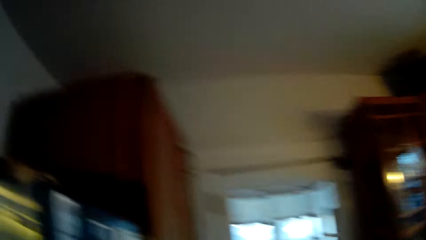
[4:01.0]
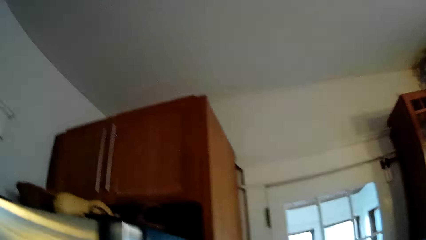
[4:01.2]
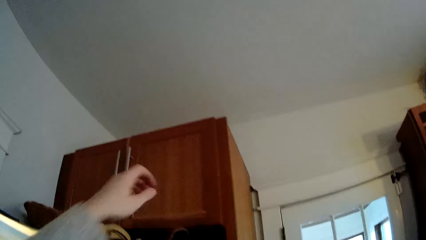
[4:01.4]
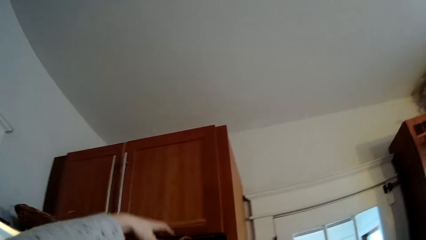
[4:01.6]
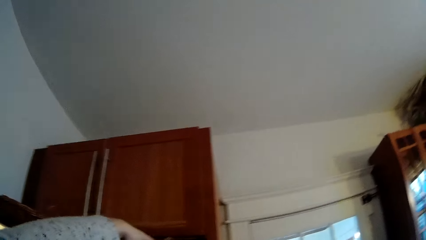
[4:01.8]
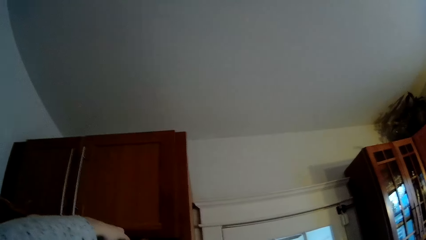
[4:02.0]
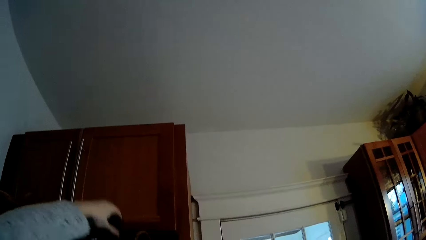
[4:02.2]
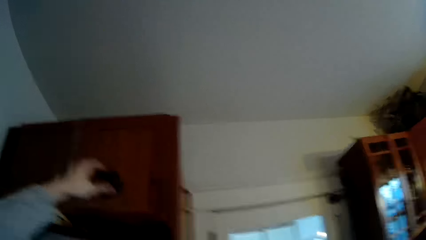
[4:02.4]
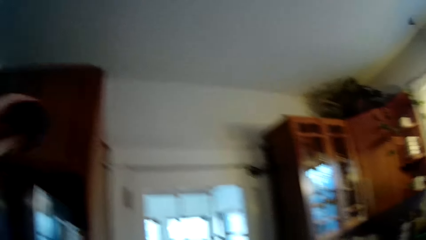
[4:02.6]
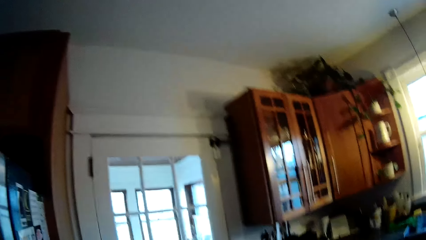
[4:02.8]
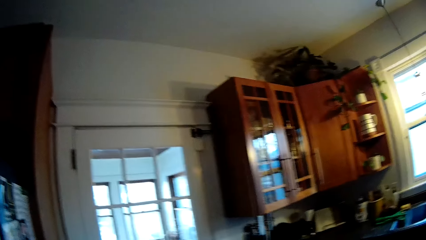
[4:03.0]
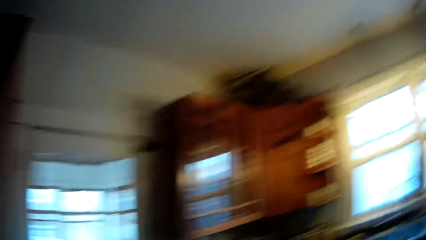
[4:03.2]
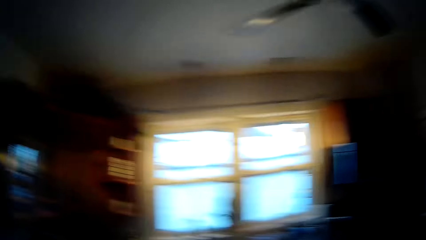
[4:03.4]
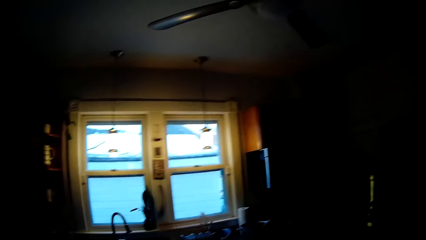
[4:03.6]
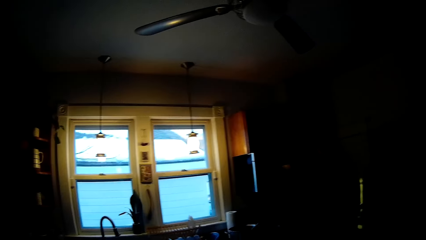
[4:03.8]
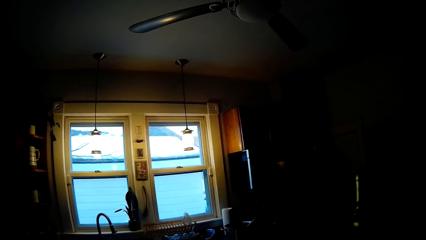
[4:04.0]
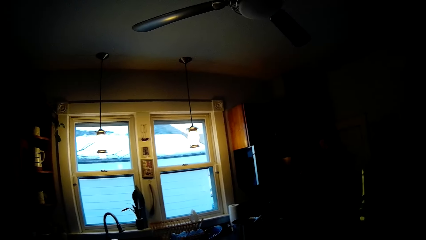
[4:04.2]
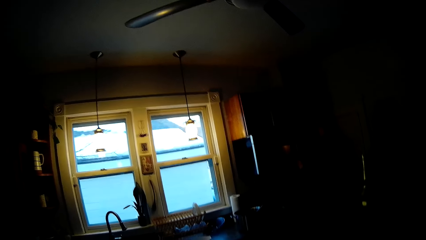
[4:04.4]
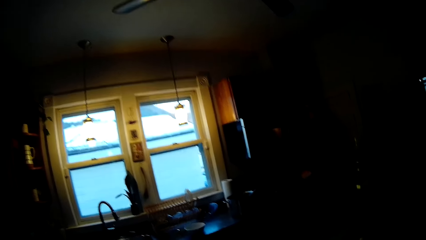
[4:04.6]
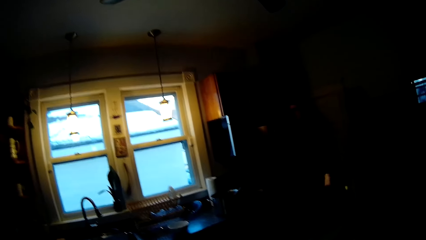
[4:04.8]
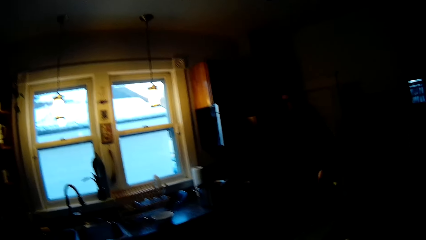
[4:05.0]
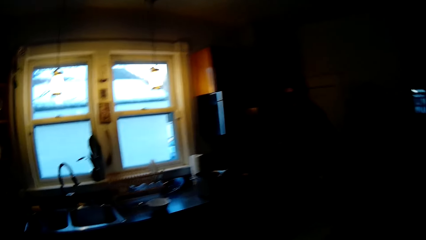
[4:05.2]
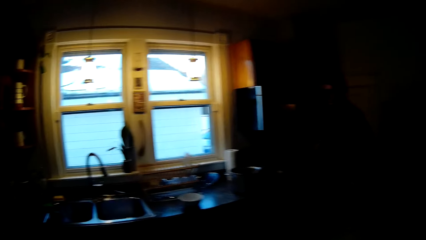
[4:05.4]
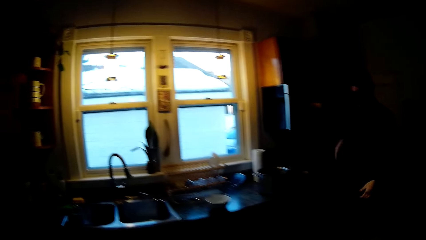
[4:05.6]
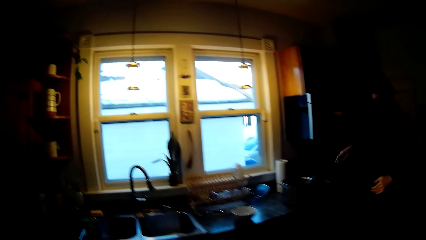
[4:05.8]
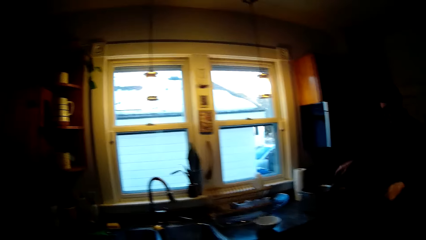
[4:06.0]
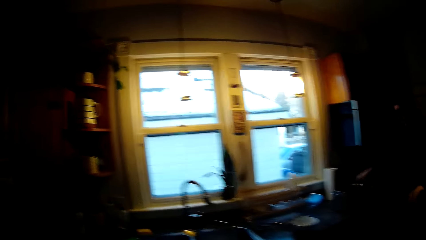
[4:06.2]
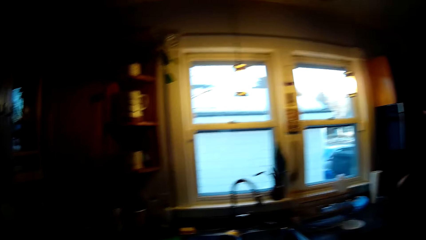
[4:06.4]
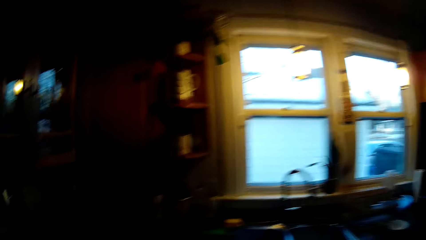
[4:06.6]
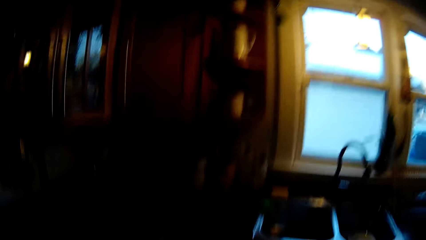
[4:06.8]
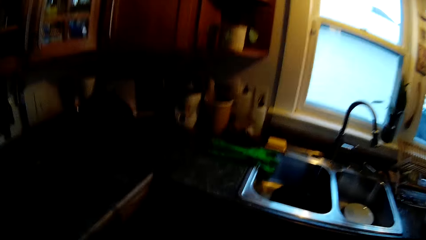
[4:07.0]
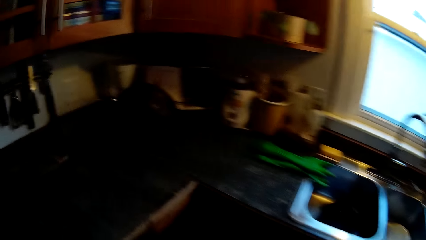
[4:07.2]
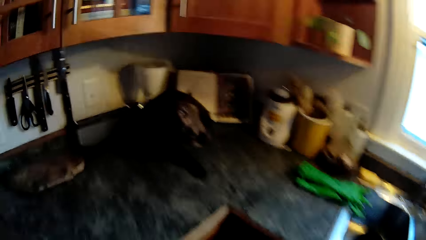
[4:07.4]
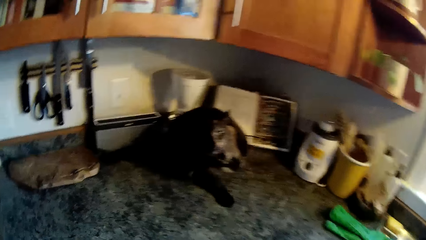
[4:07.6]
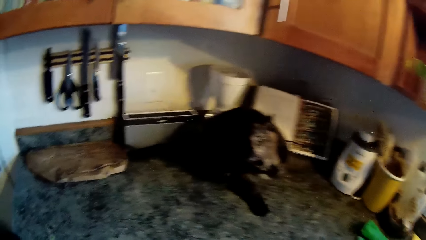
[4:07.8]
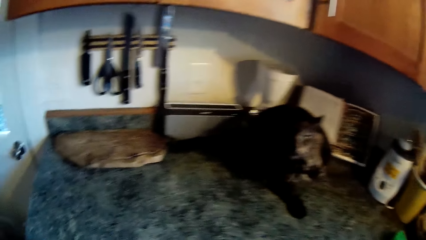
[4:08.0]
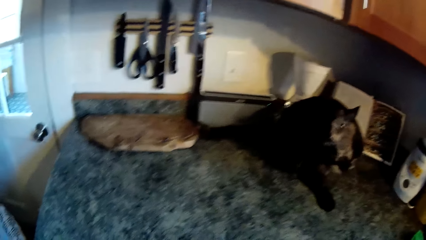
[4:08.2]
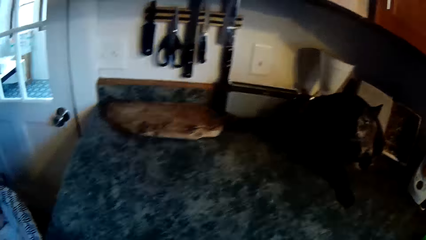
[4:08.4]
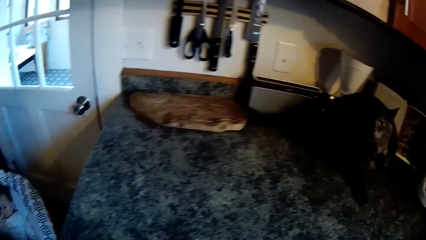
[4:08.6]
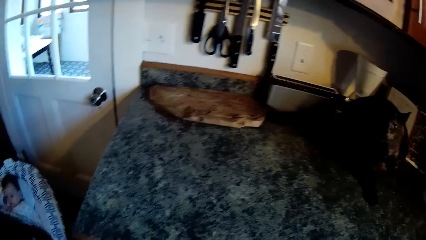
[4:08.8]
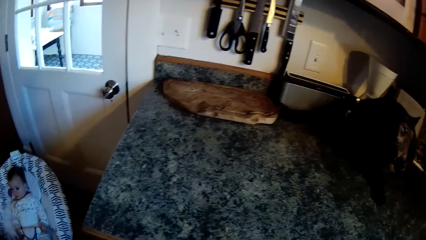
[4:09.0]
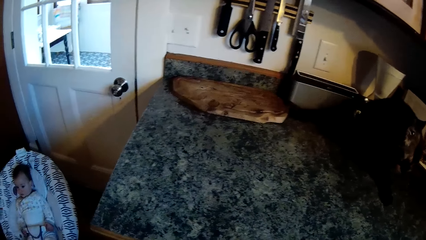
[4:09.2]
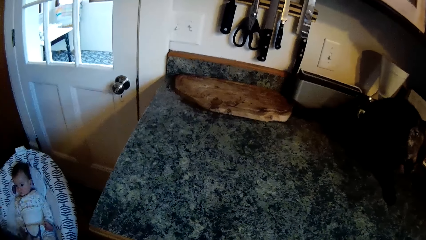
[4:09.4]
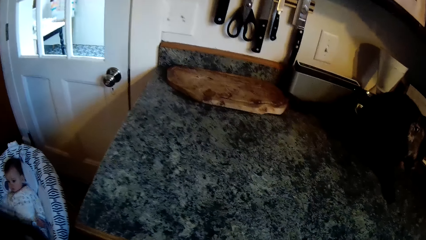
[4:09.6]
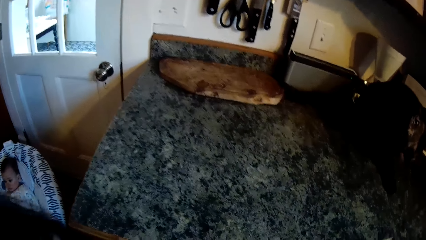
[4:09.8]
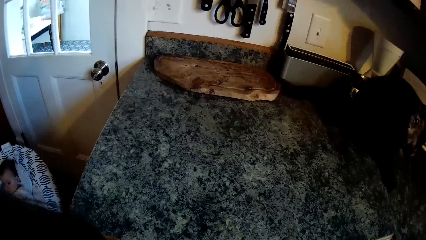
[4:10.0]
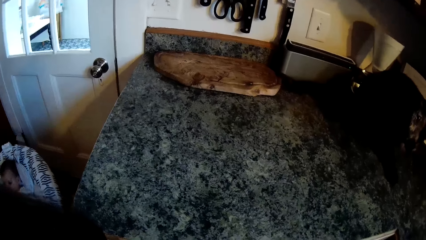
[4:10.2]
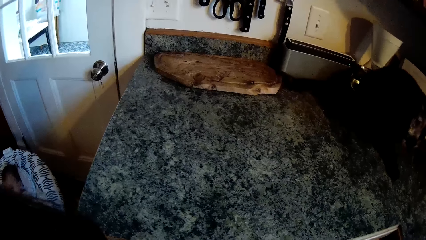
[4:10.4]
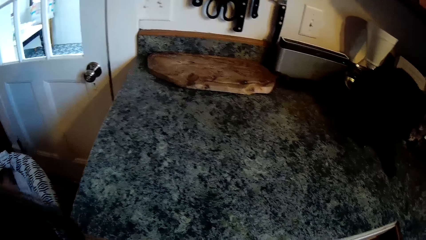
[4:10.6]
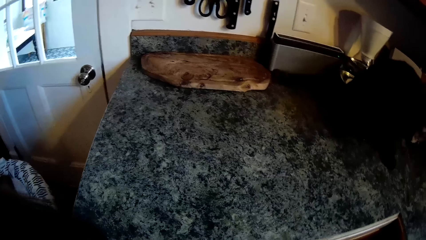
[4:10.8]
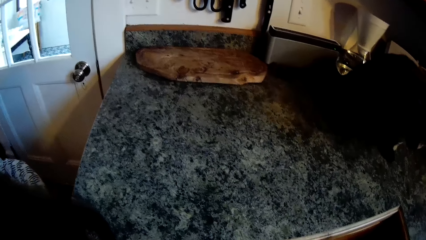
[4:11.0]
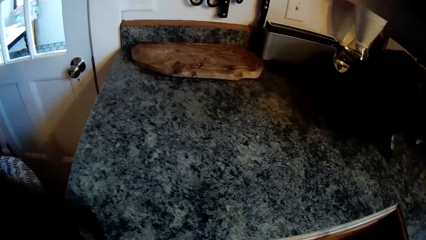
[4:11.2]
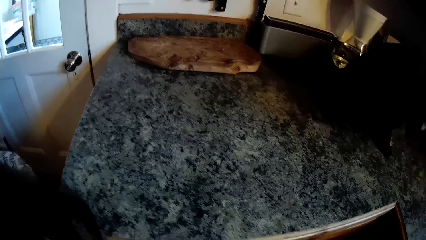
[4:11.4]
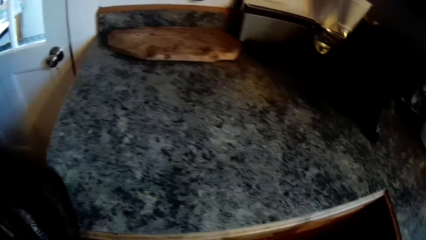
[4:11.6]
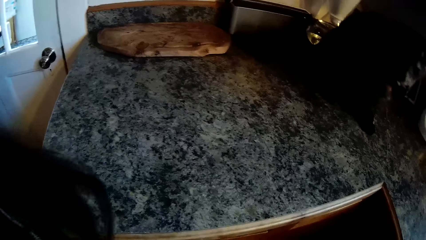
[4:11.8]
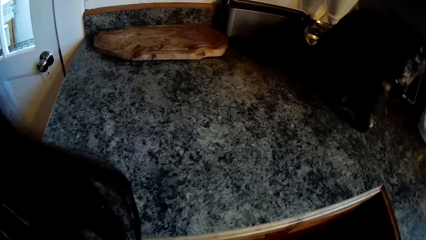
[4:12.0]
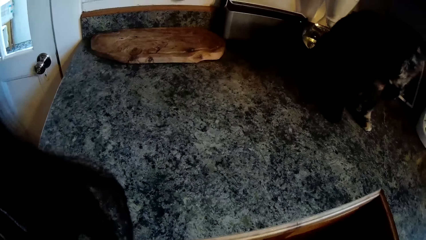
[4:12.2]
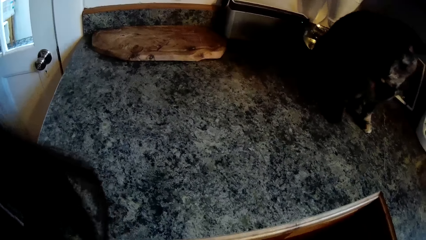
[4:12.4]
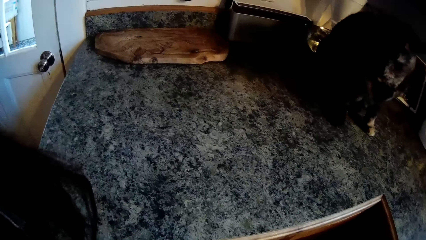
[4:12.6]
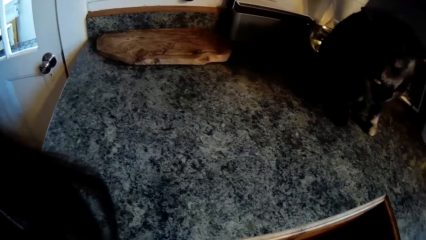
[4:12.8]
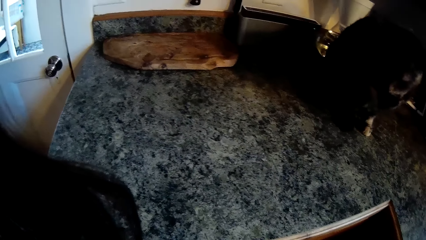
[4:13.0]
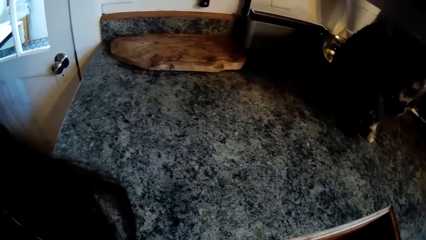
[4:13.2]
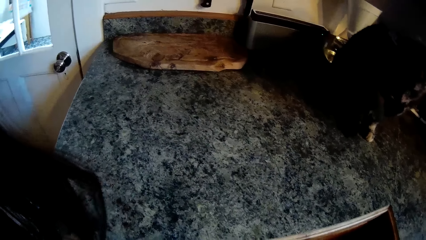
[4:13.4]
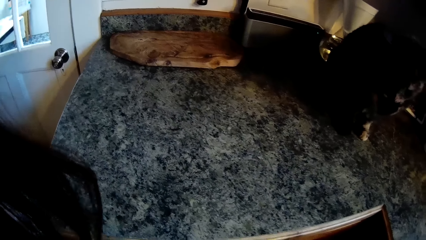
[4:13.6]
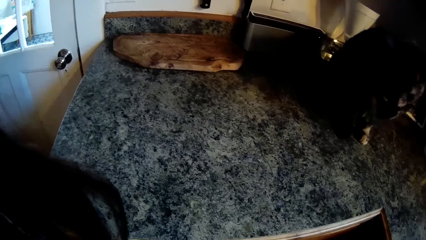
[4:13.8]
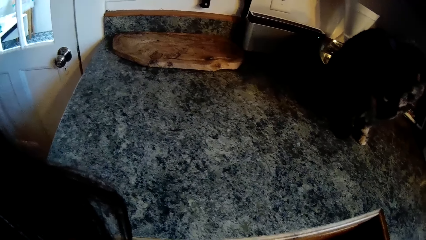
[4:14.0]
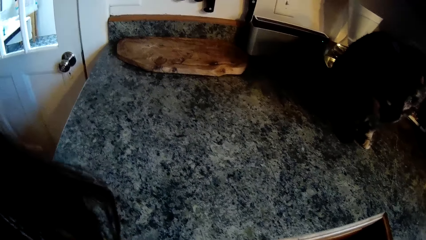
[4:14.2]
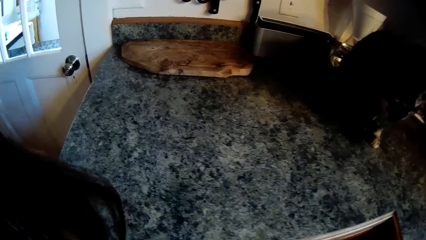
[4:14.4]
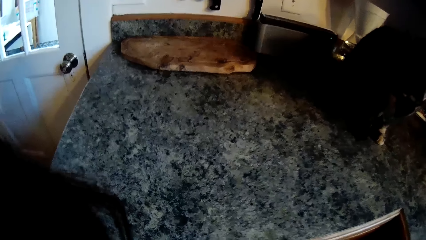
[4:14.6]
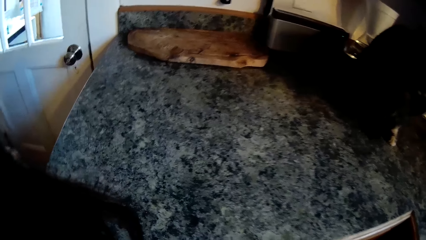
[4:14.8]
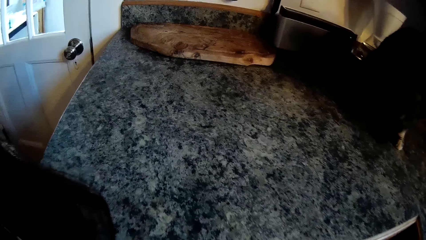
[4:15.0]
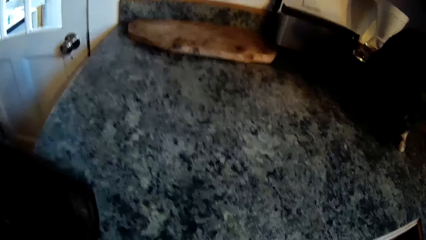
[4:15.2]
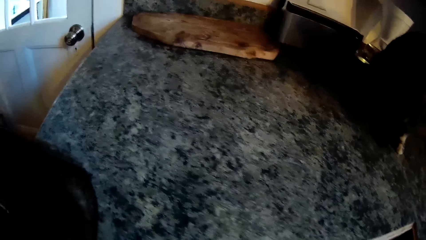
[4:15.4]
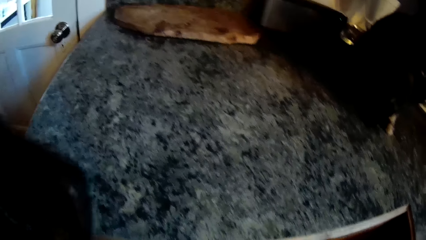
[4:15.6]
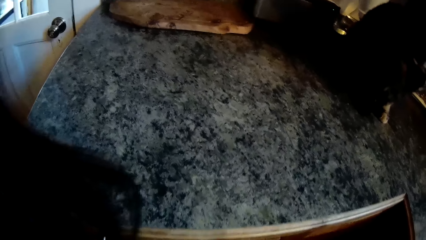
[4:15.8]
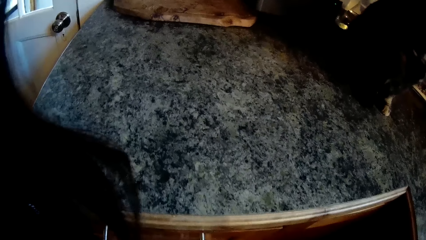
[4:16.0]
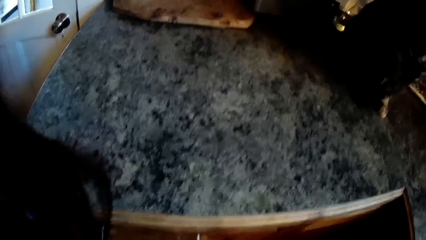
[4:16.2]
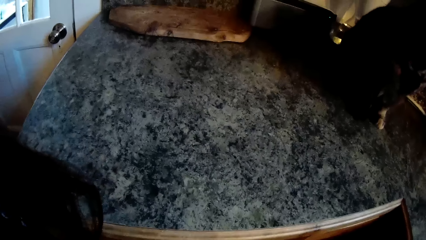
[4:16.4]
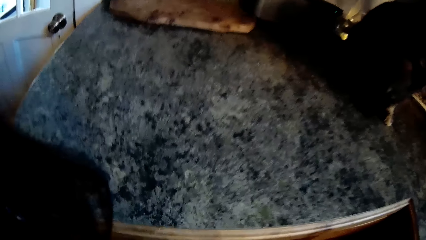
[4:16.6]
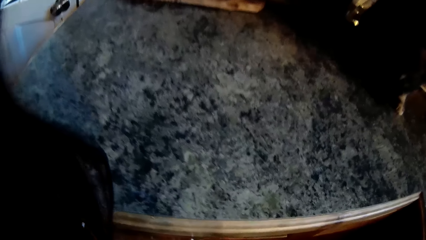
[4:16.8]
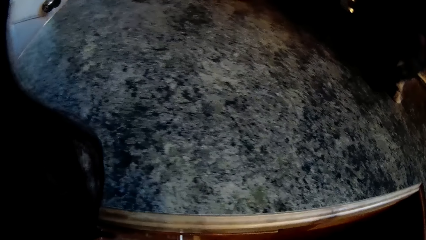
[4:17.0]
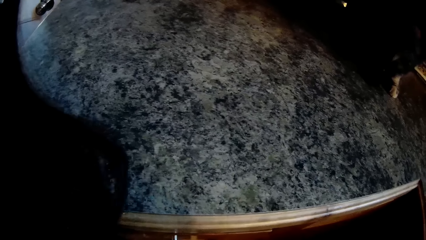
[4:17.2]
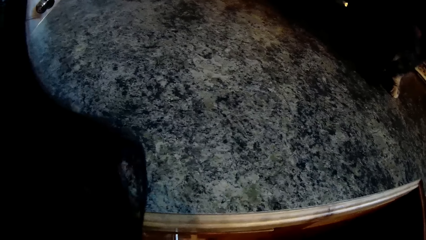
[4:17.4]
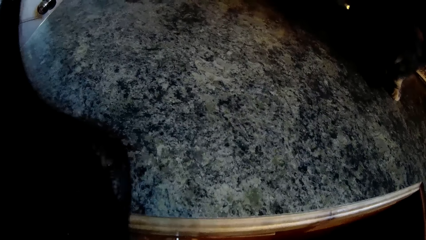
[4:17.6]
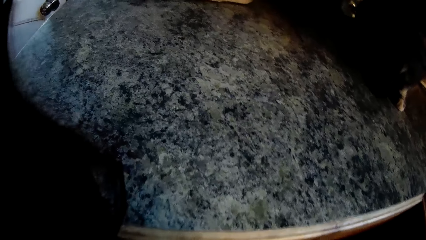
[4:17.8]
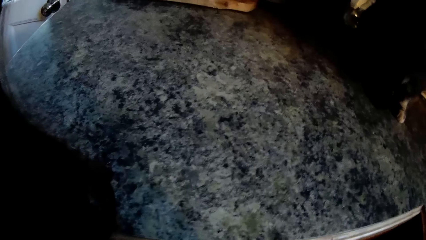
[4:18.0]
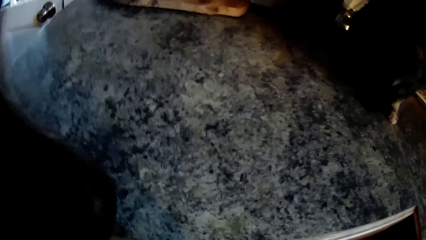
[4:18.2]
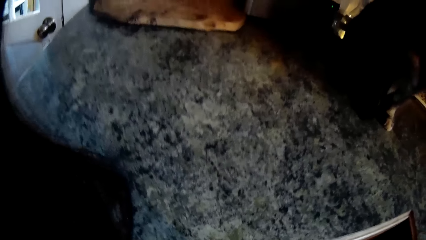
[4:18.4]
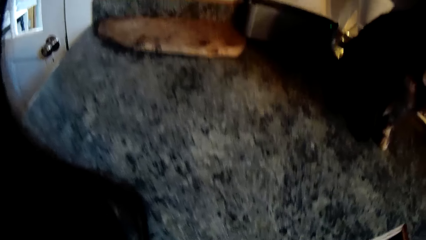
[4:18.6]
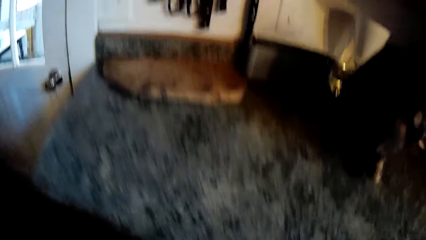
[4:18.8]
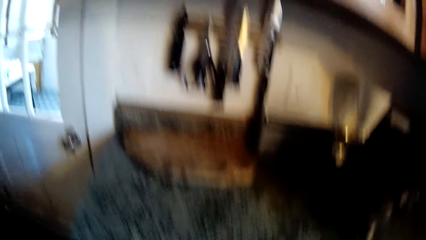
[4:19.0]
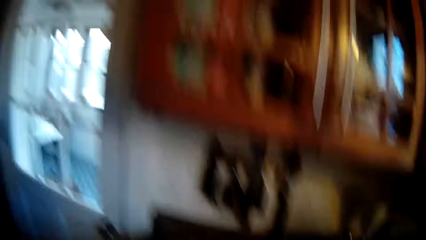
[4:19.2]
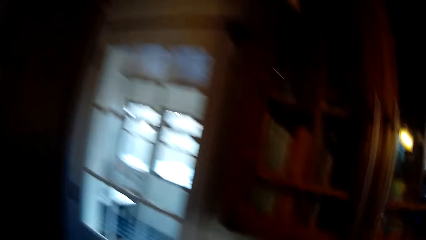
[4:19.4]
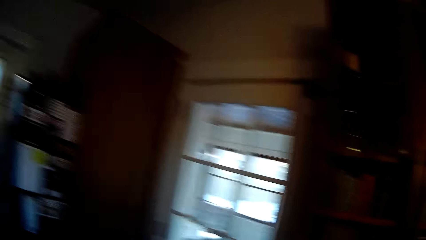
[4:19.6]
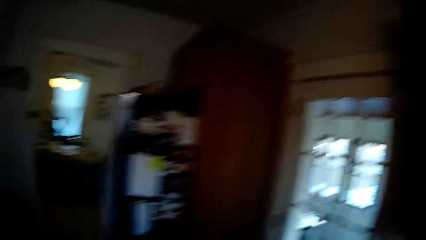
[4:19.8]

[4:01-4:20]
The camera wearer takes a can atop the fridge with her left hand. The man interacts with the camera wearer. The camera wearer converses with the man. She looks around. She looks at a baby. She looks at a table.
